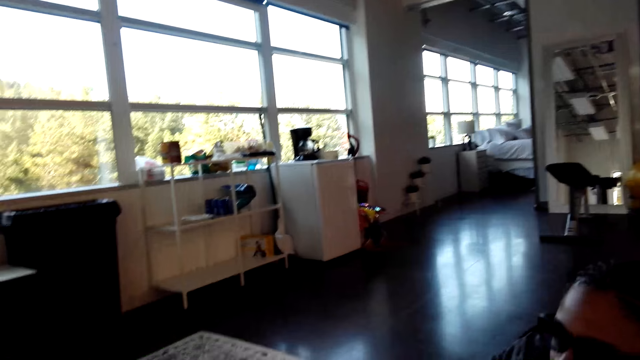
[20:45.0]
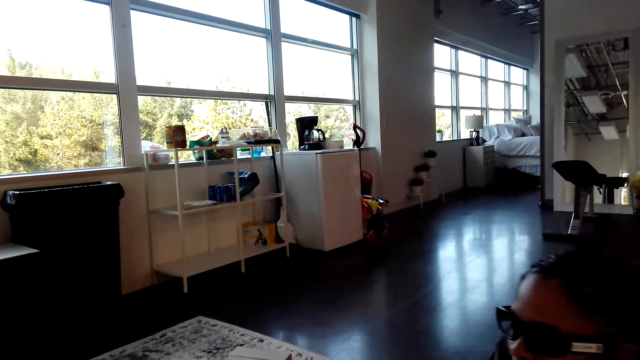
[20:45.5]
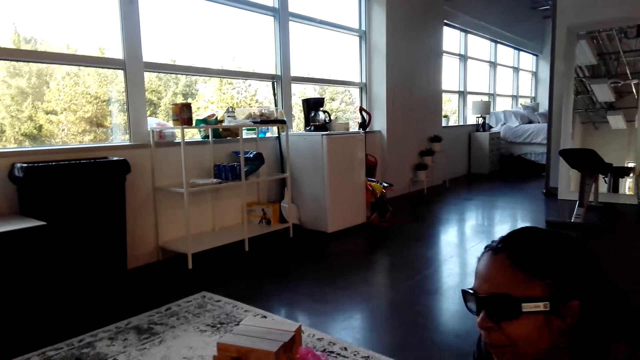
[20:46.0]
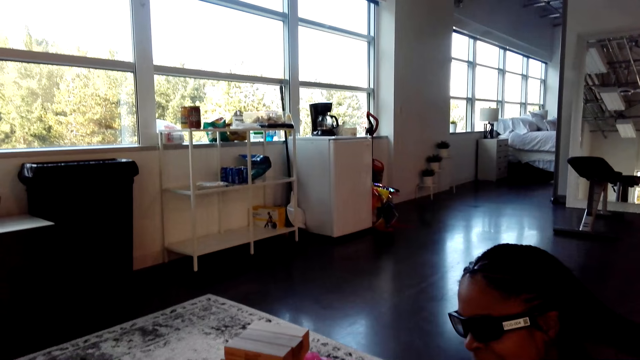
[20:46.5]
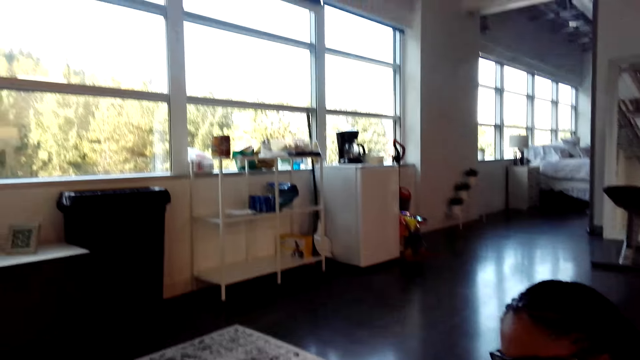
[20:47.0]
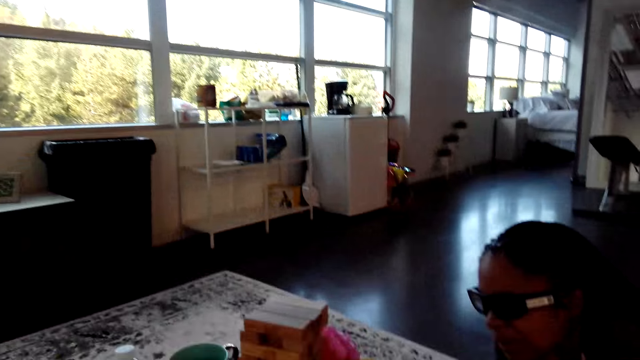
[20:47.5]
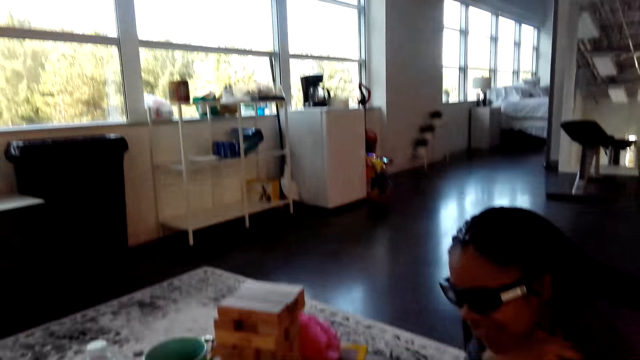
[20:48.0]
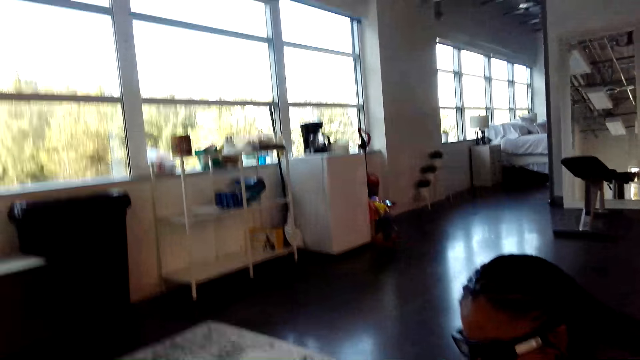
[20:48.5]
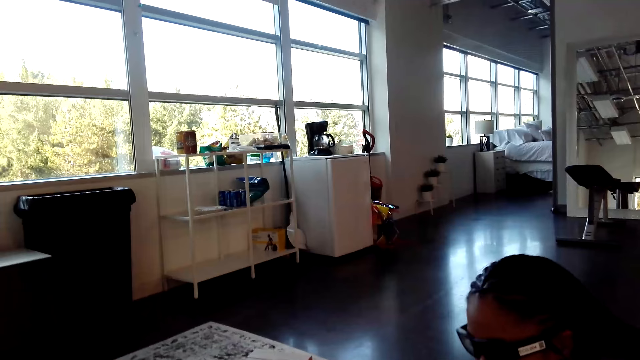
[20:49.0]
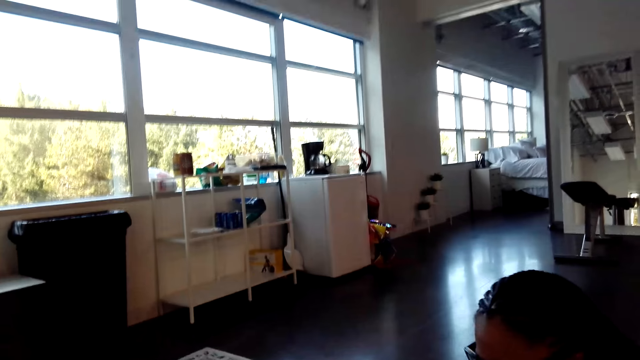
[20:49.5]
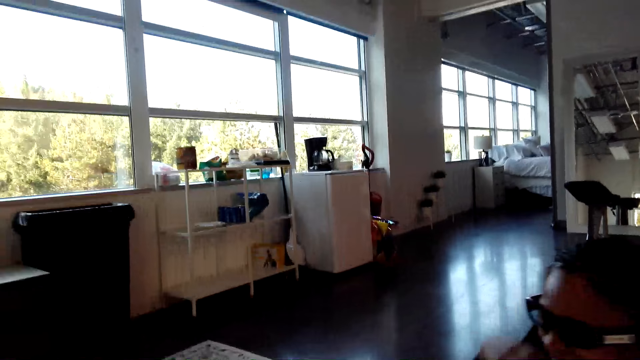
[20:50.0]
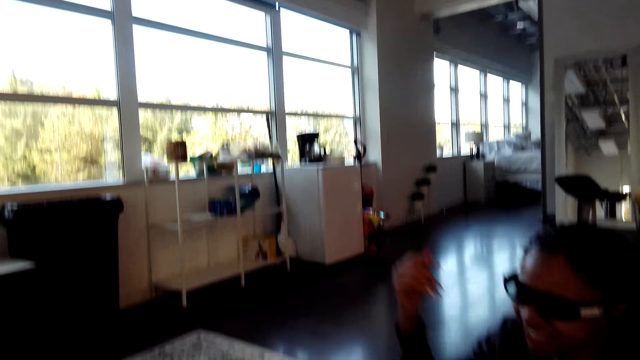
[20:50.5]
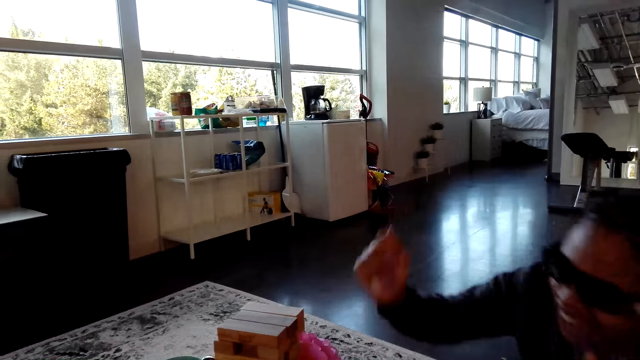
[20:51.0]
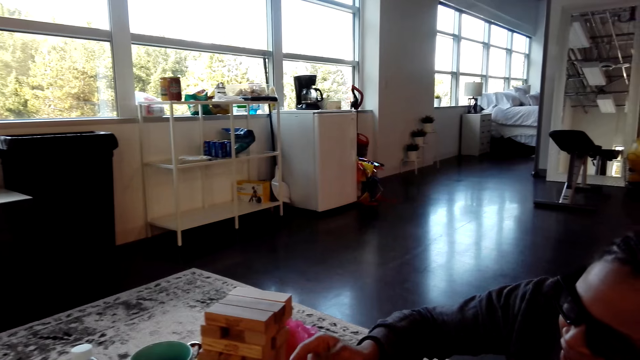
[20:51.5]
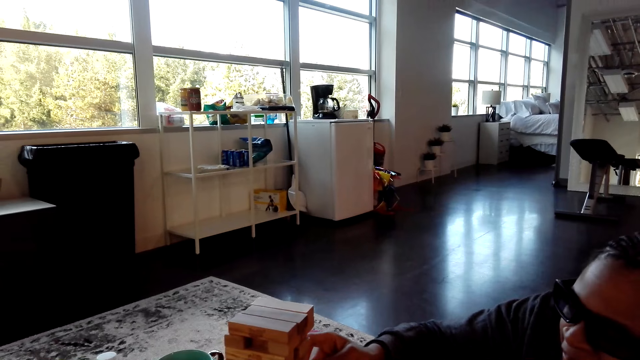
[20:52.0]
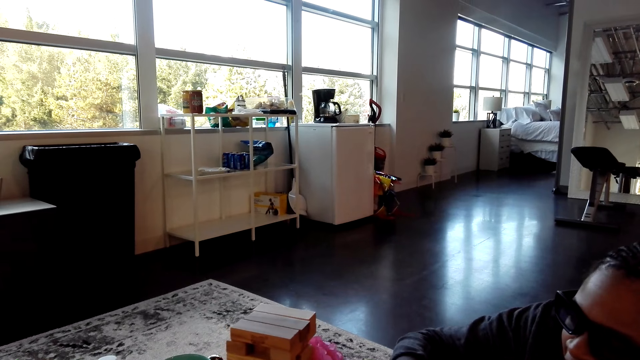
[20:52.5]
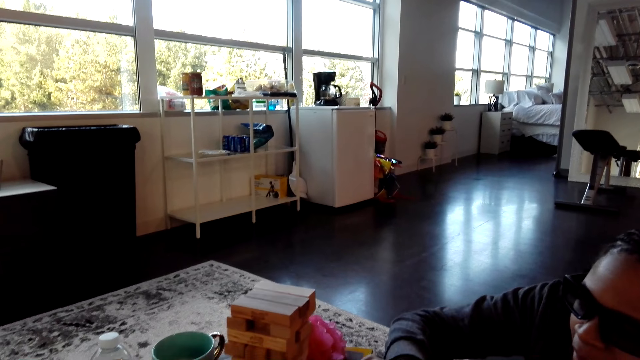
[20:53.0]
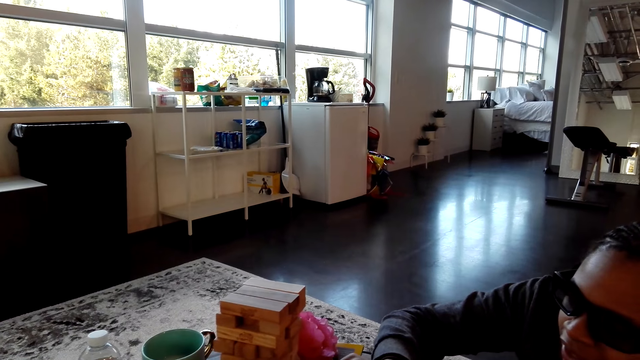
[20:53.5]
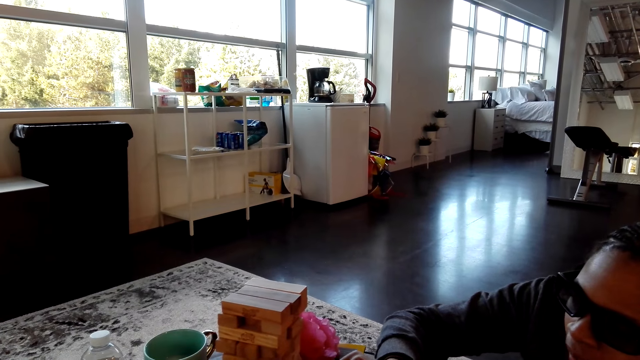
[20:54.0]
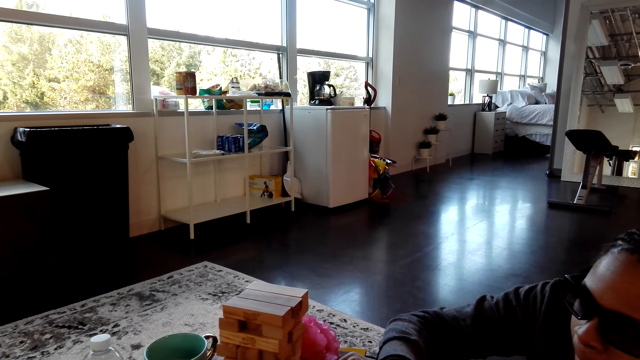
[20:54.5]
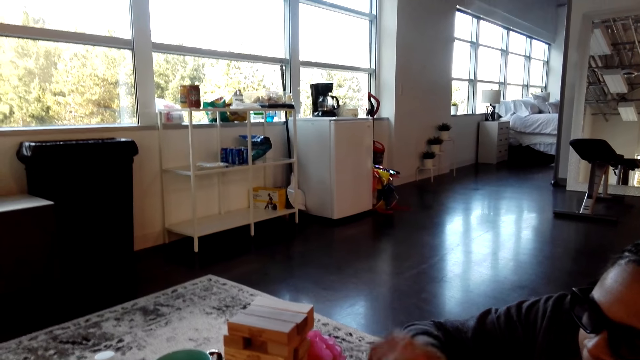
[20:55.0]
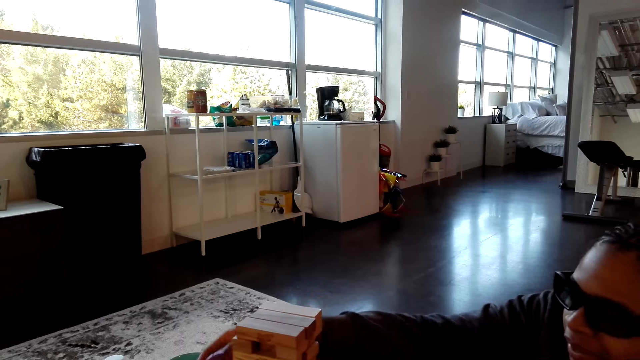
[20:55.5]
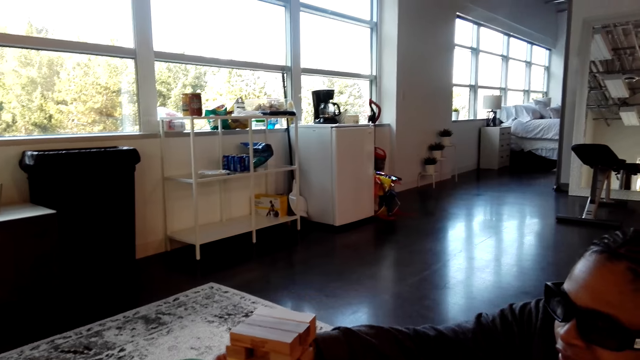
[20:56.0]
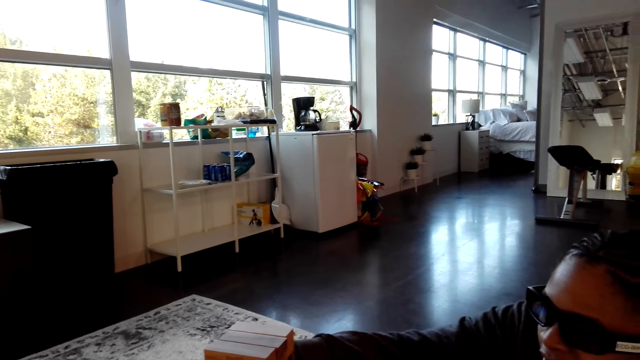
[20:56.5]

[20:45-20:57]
A woman lifts her hand. She removes a block.

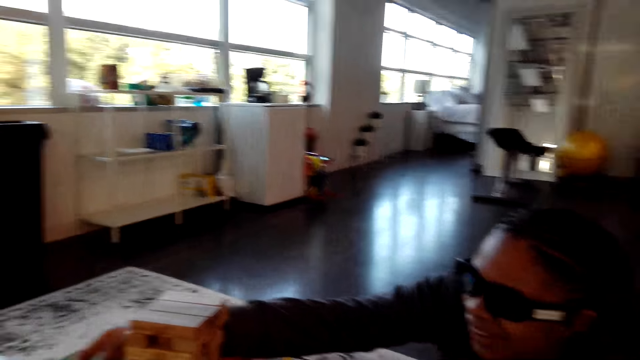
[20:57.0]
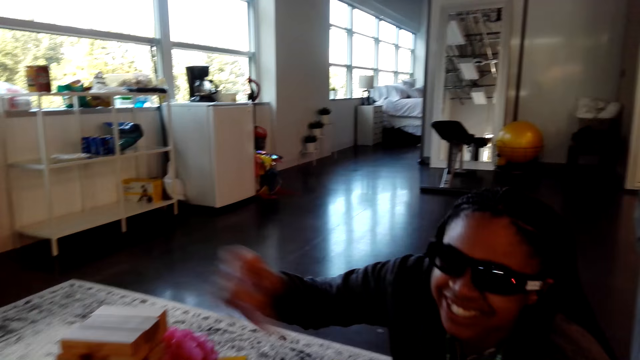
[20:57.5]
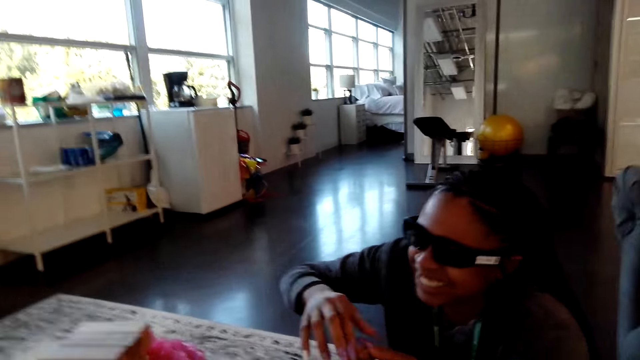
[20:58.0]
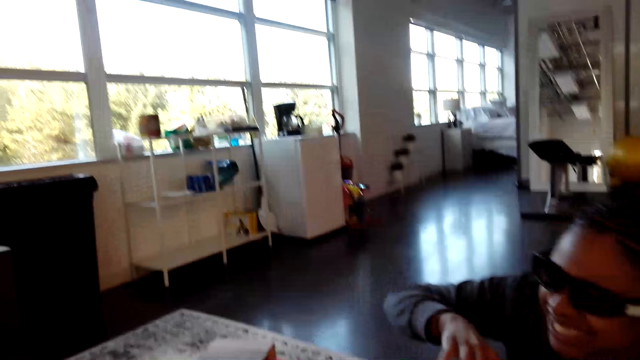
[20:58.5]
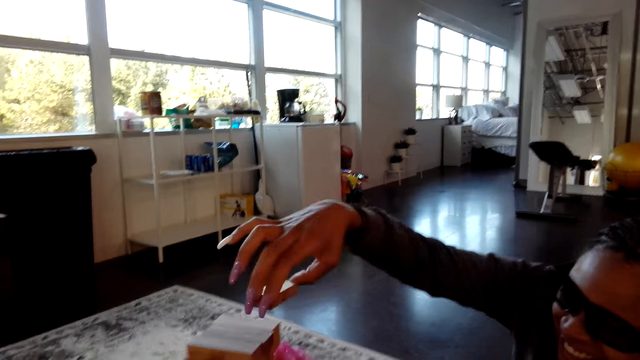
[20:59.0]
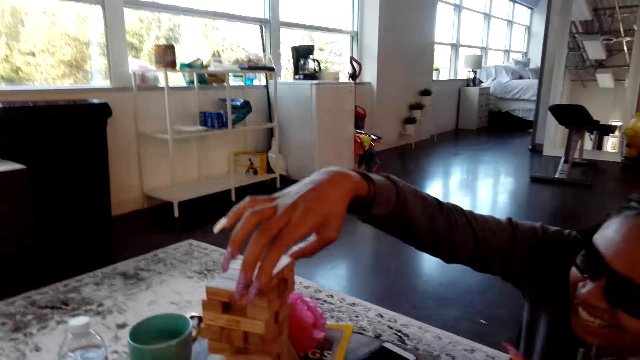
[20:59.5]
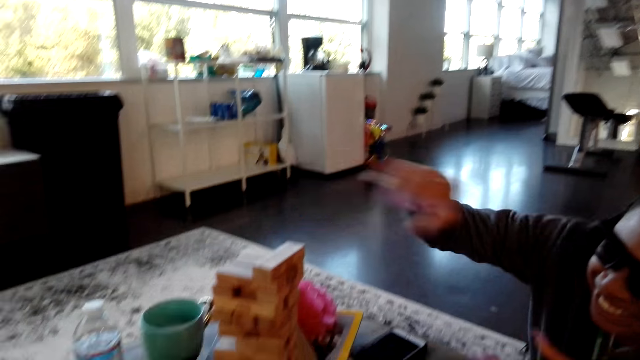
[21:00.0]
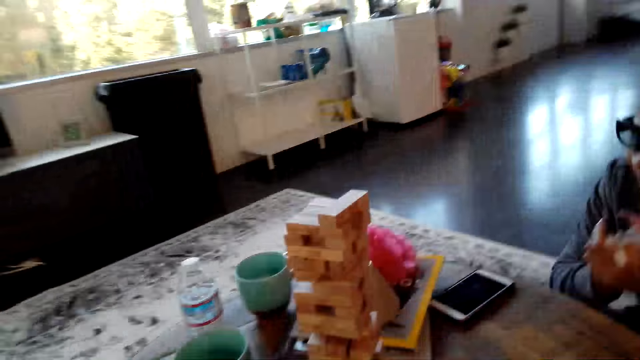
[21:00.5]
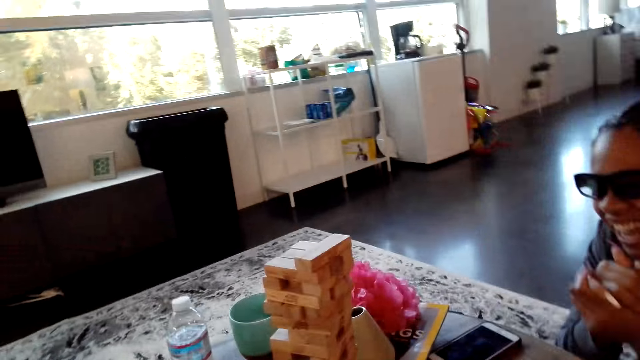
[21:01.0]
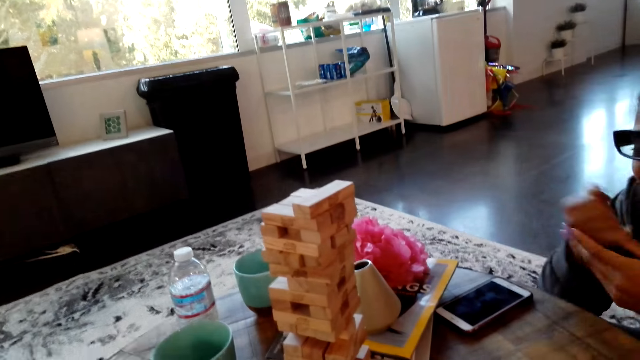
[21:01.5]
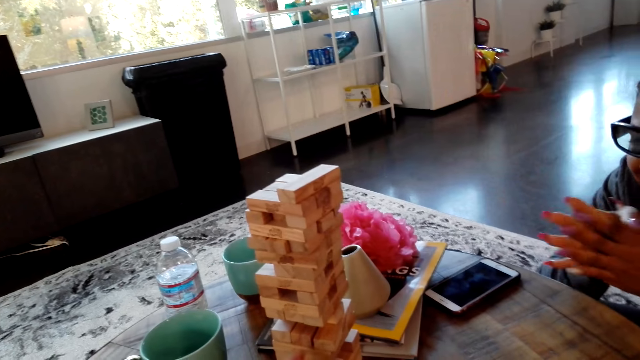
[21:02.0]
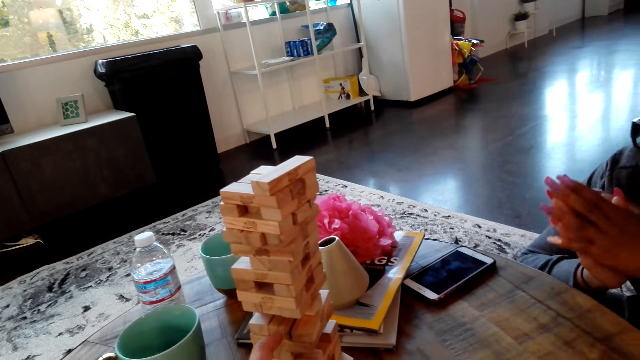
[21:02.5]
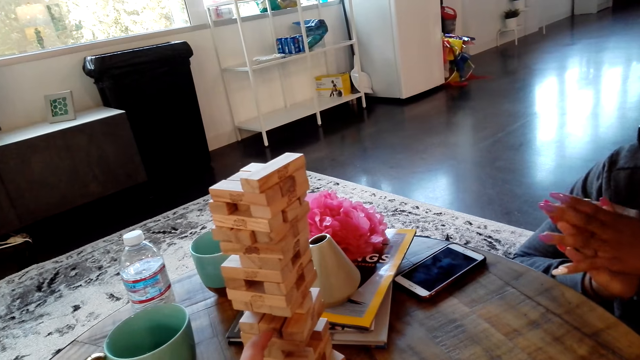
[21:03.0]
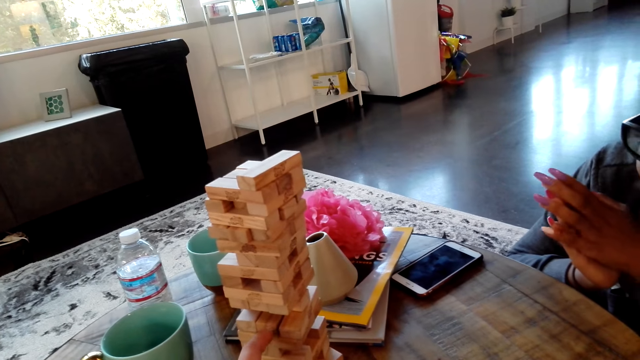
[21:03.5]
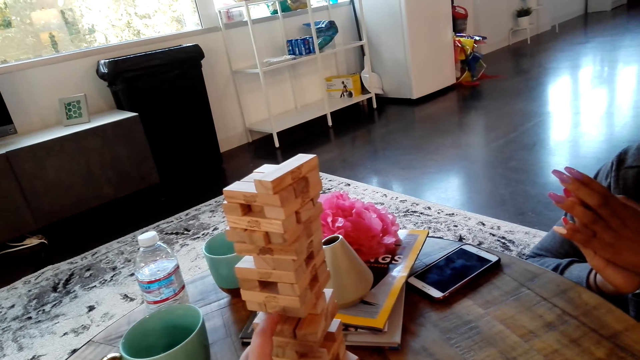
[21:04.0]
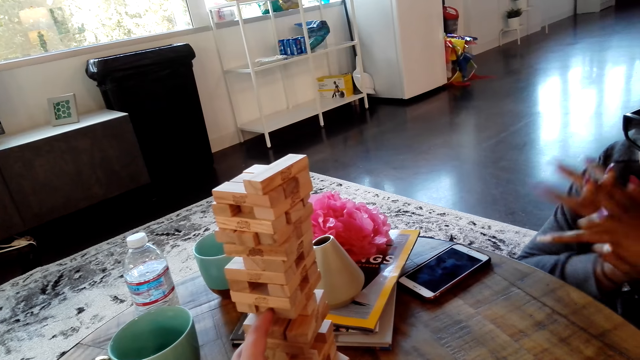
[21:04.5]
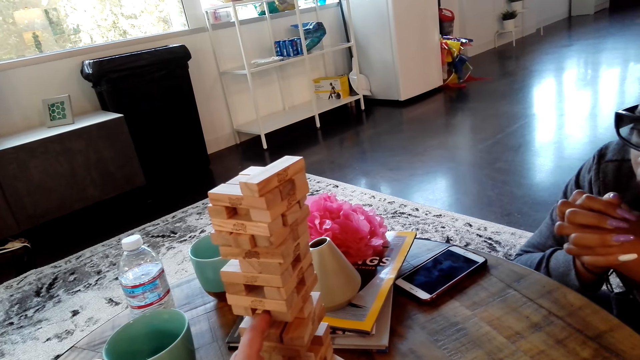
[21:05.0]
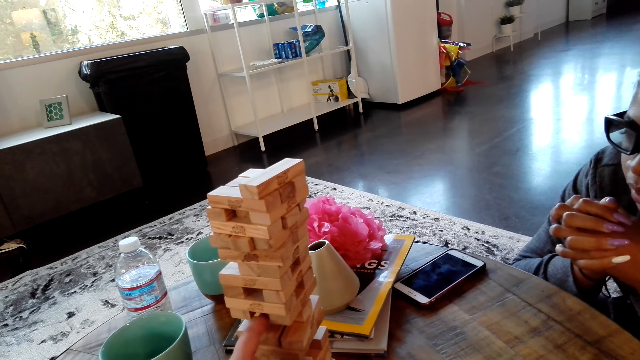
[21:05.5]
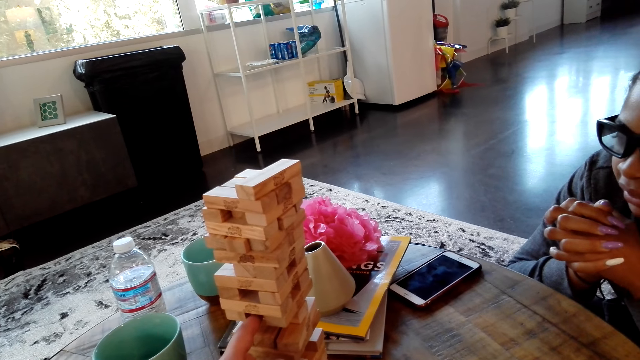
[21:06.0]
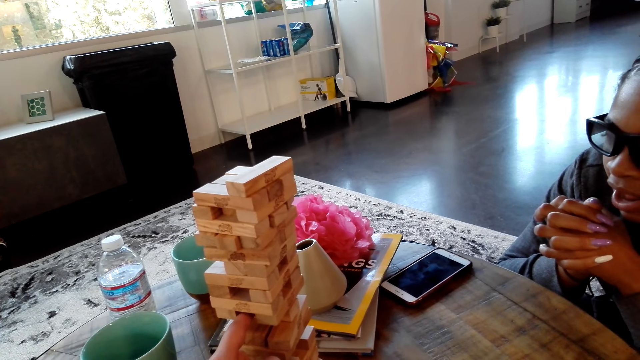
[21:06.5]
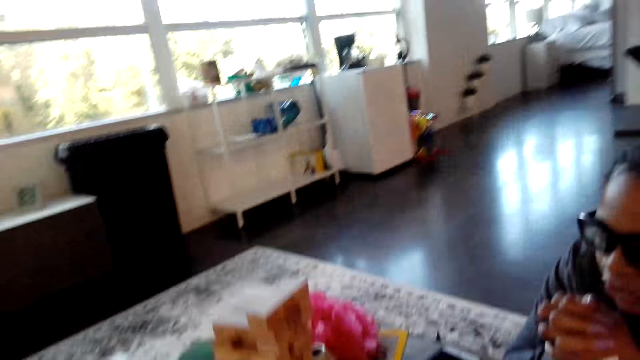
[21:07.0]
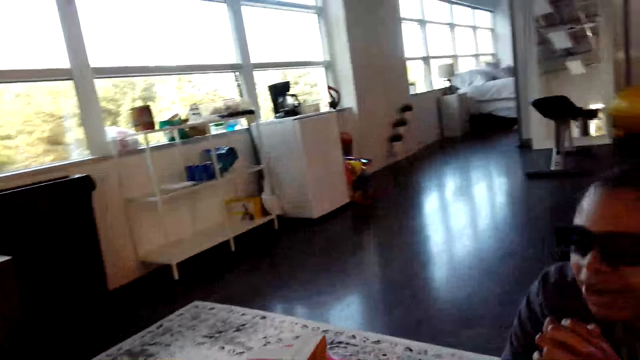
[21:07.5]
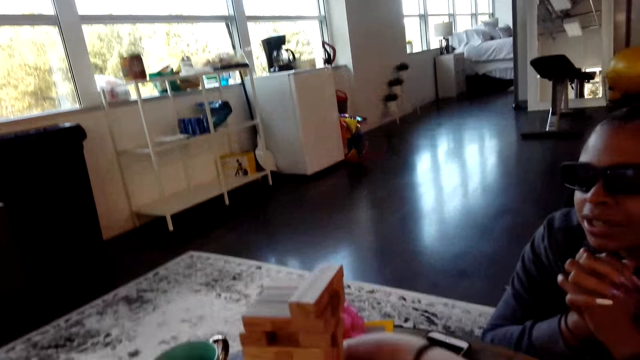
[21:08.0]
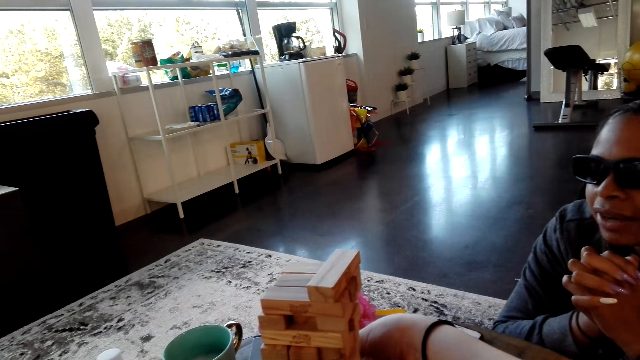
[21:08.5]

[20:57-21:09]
The camera wearer puts a block on top. They remove a block. They dialogue with a lady. They play the tumbling tower game.
